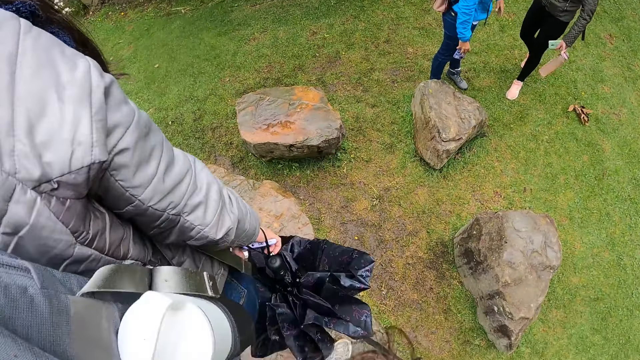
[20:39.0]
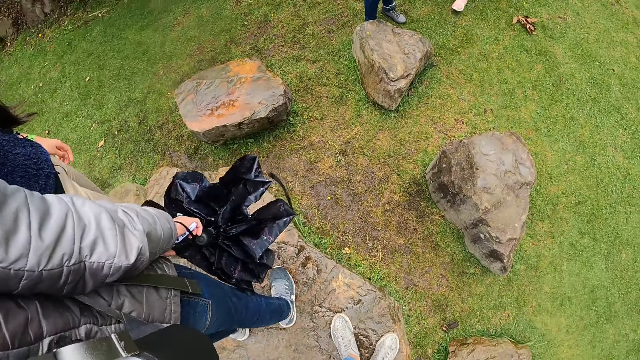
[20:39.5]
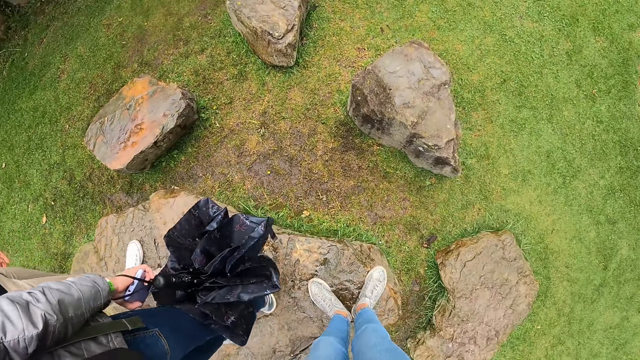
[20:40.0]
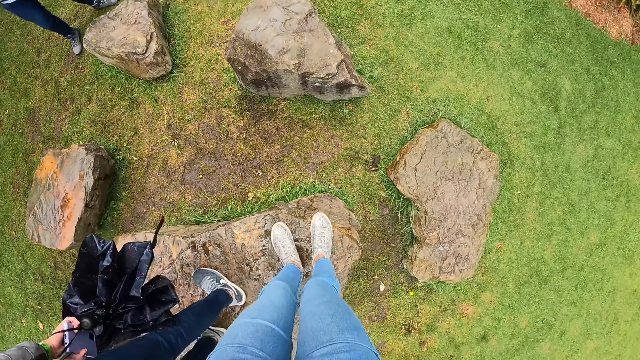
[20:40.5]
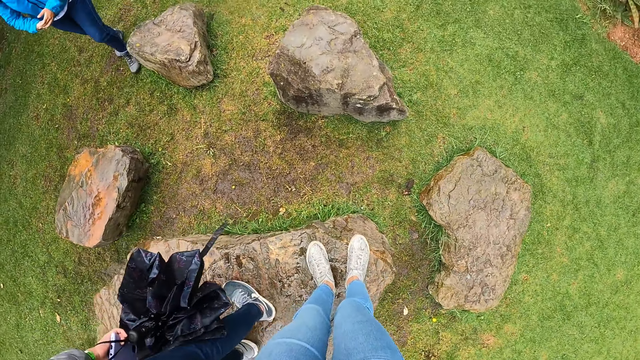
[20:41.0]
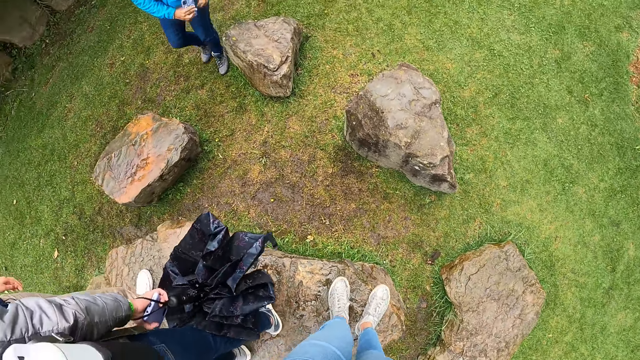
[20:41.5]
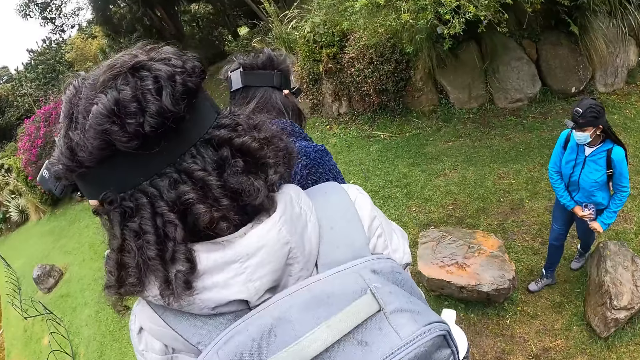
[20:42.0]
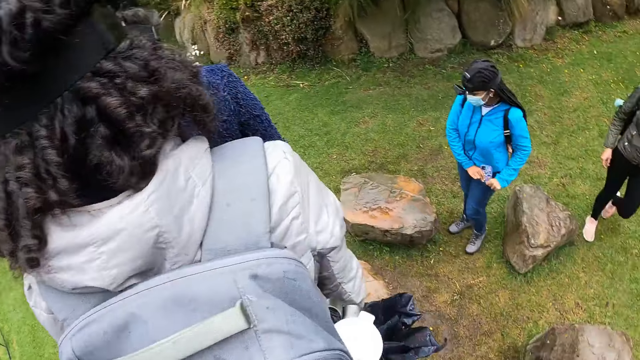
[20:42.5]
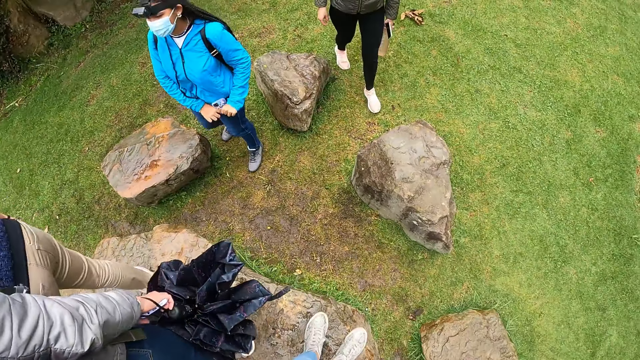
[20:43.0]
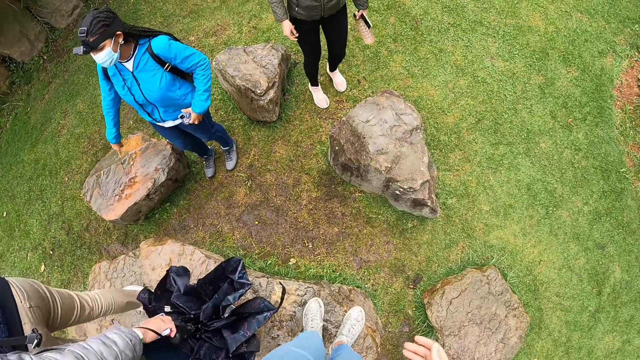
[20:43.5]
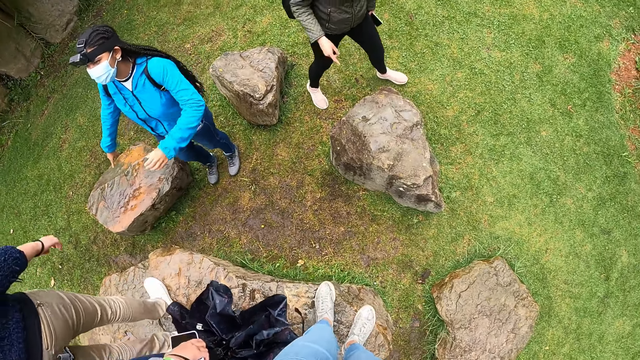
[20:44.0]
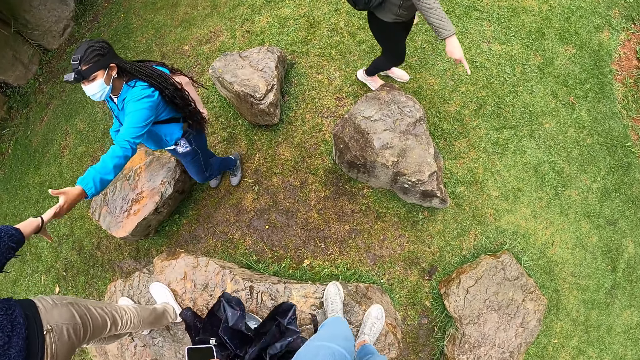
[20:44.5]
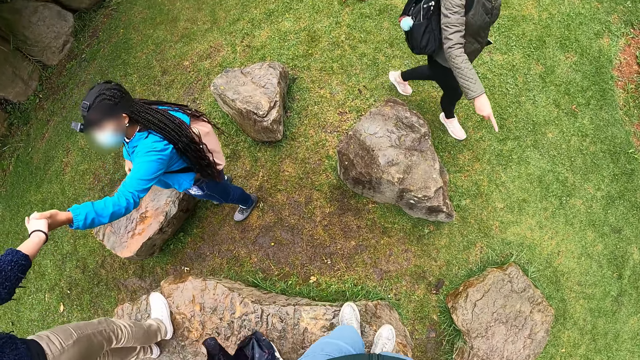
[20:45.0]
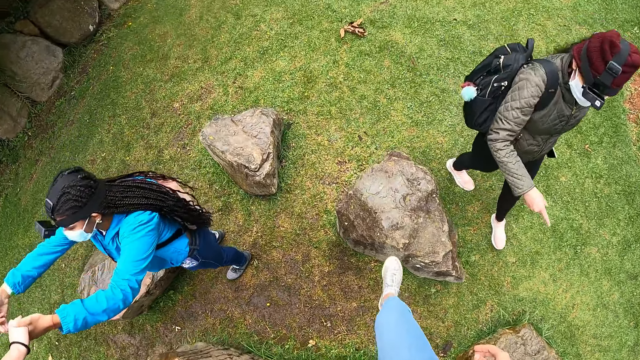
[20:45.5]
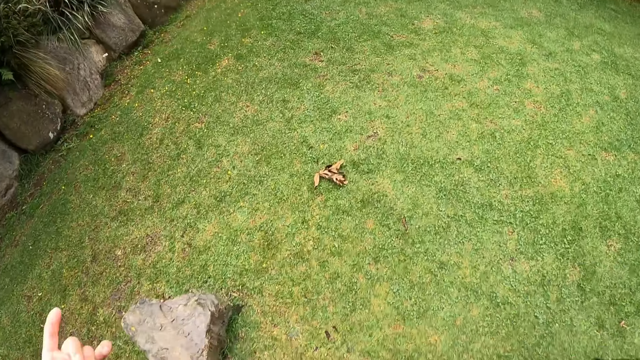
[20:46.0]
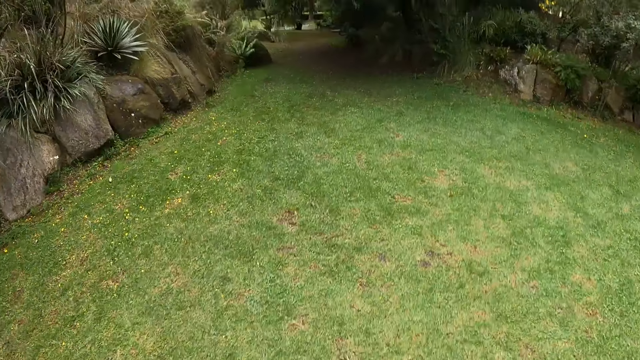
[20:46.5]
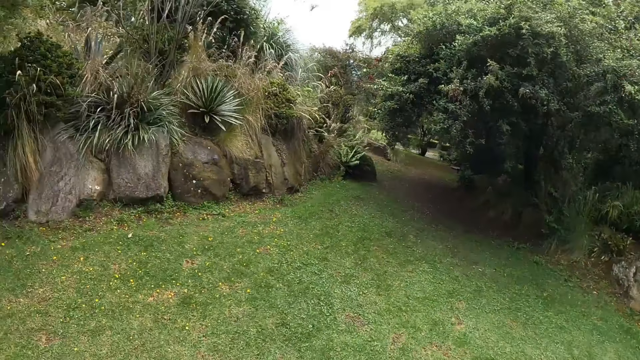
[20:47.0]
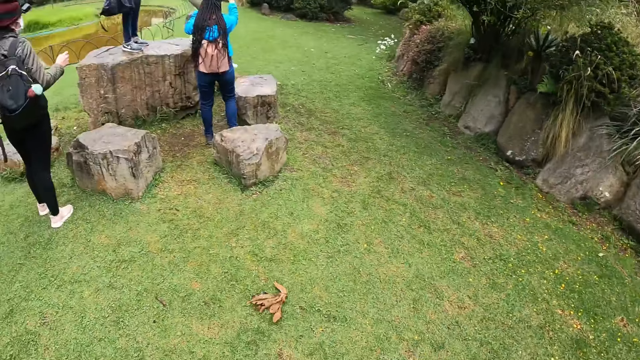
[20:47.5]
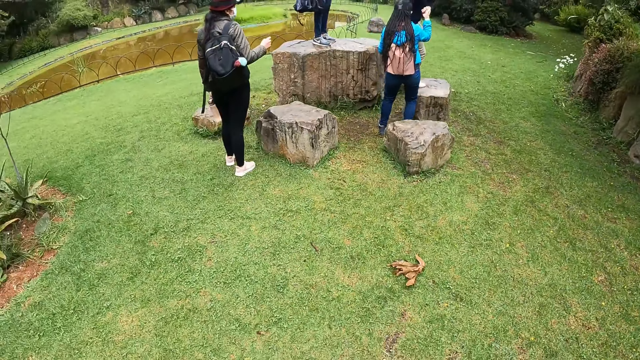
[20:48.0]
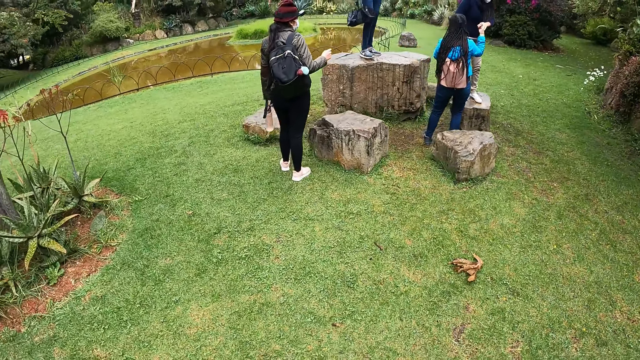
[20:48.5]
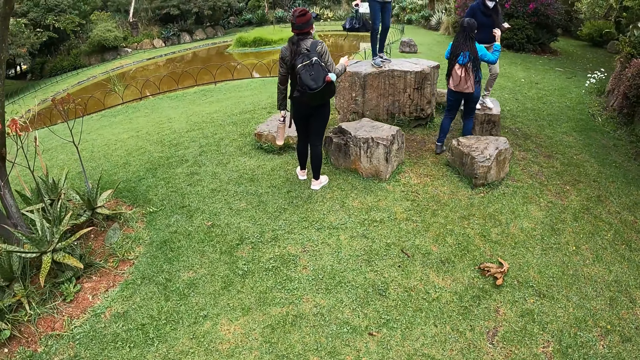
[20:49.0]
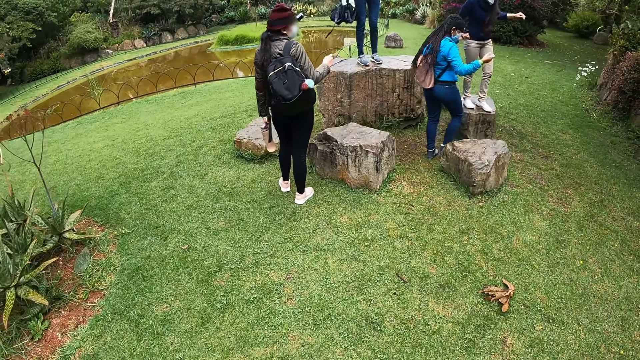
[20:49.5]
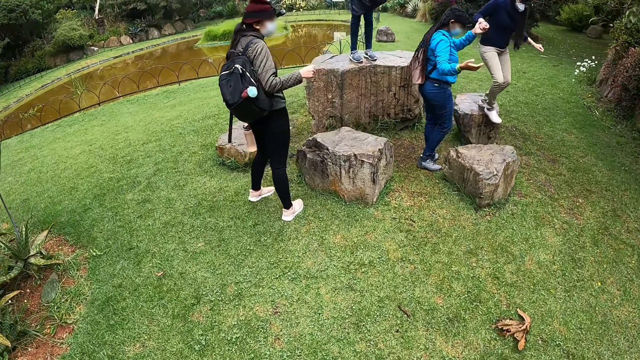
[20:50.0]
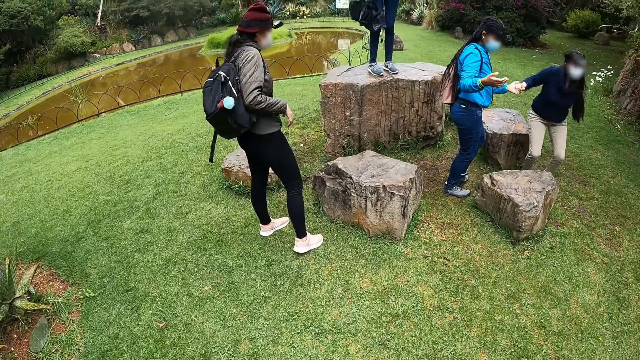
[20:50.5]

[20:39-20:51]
The camera wearer moves their hand. They look around the compound. A woman puts the phone in her left pocket with her right hand. The woman puts the phone in her left pocket with her left hand. The woman stretches her left hand at another woman. The camera wearer moves their hand. The other woman stretches her right hand at the first woman. The first woman holds the other woman's left hand. The other woman stretches her left hand at the first woman. The first woman stretches her right hand at the other woman. The camera wearer steps on a stone. They jump down from the rock. They step on the grass. The first woman holds both of the other woman's hands with her hands. The other woman jumps down the rock. The first woman removes her right hand from the other woman's left hand. The camera wearer looks at the people. The other woman jumps down the rock.

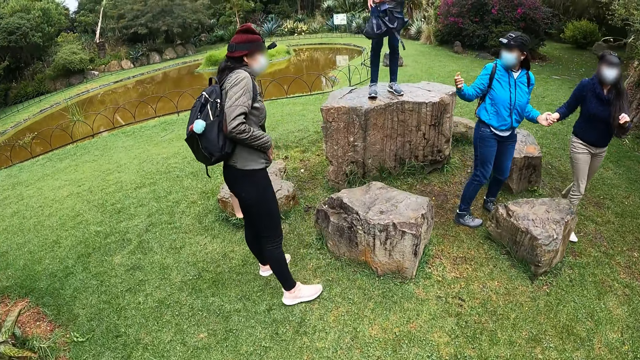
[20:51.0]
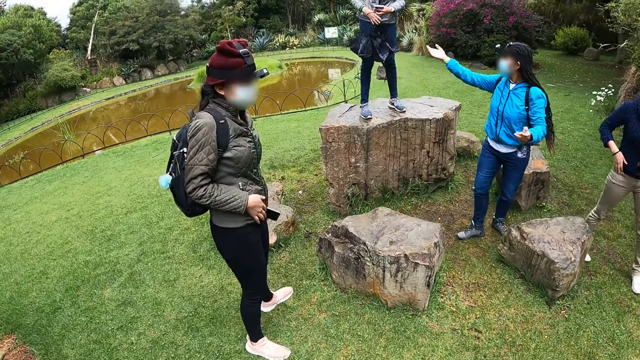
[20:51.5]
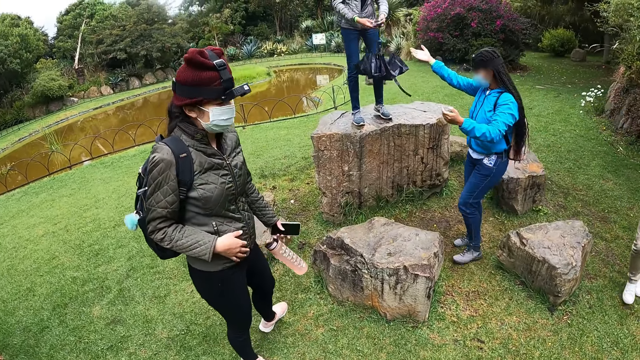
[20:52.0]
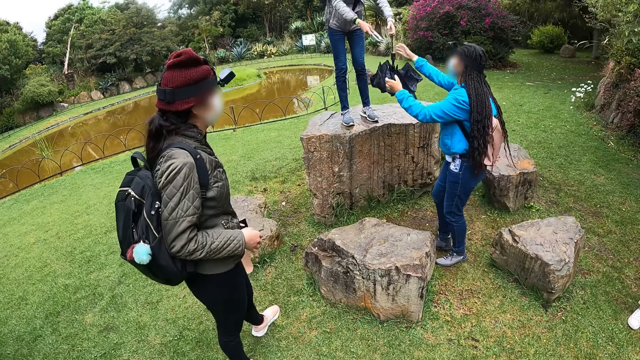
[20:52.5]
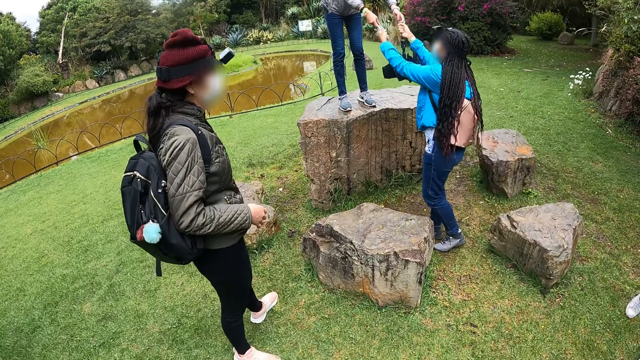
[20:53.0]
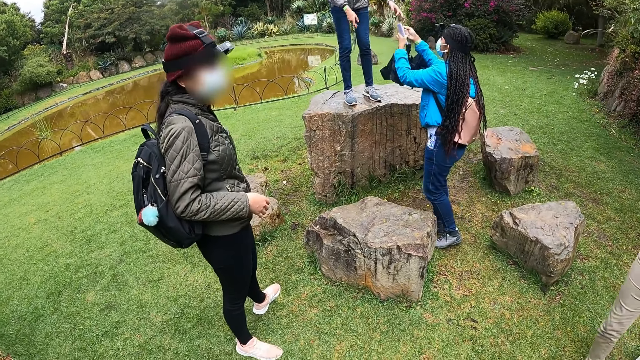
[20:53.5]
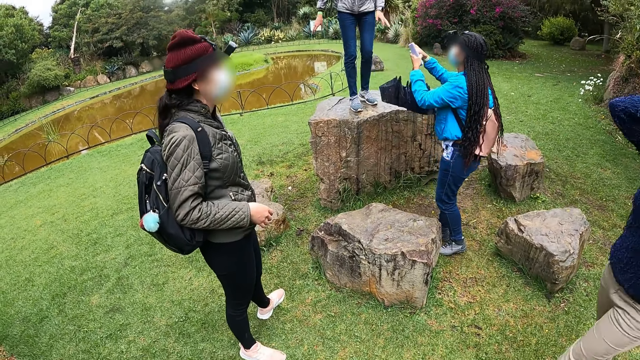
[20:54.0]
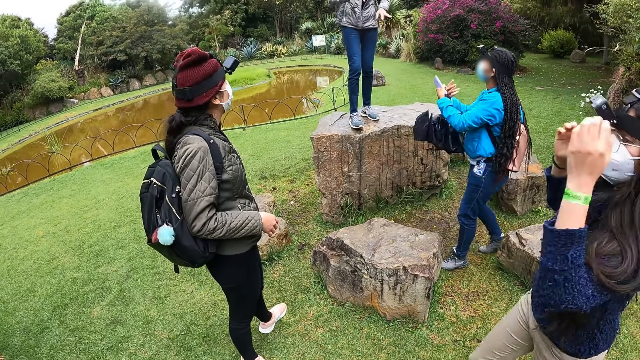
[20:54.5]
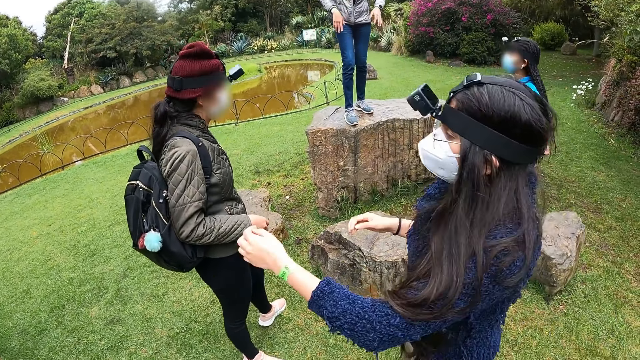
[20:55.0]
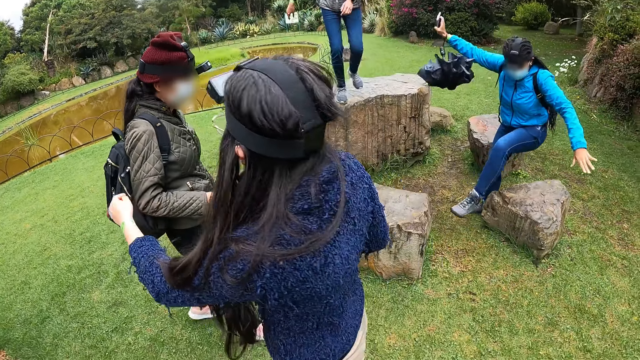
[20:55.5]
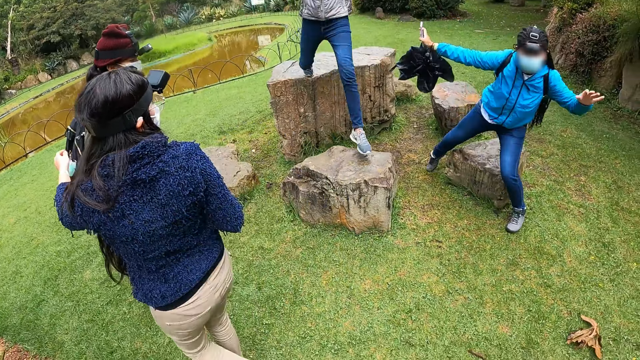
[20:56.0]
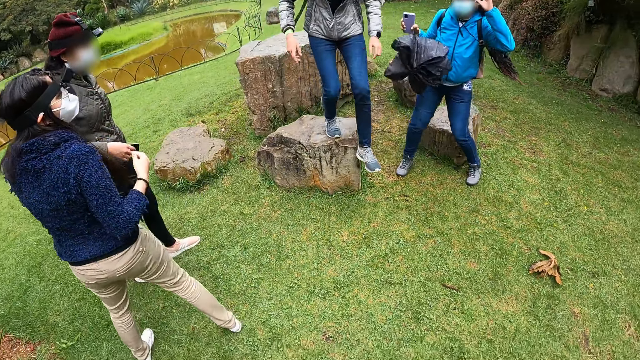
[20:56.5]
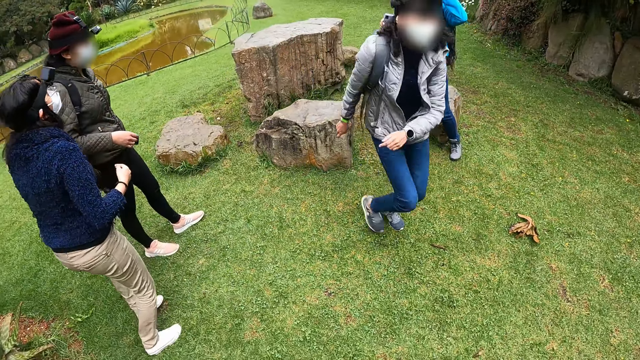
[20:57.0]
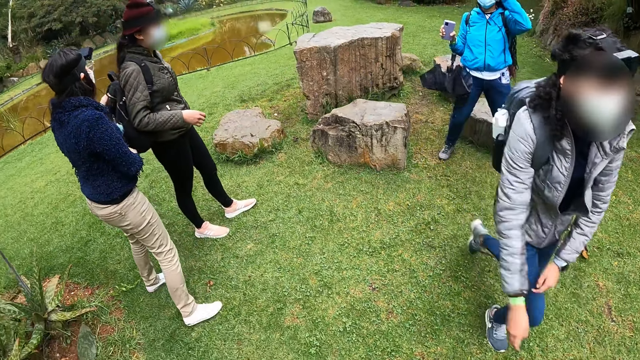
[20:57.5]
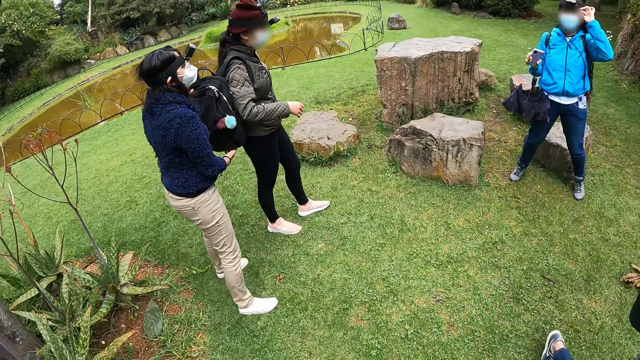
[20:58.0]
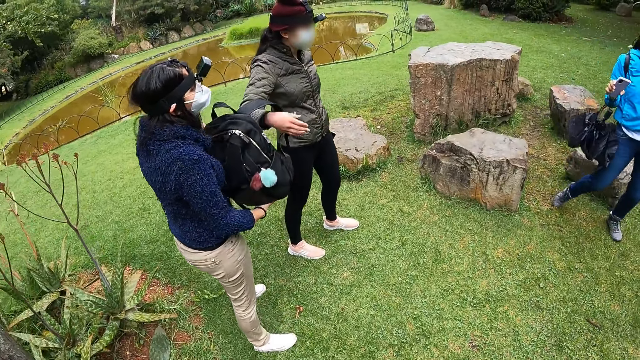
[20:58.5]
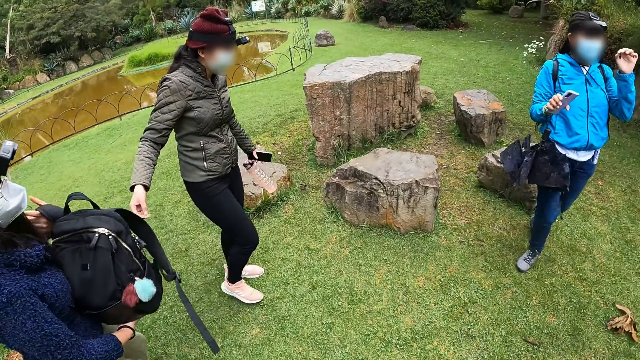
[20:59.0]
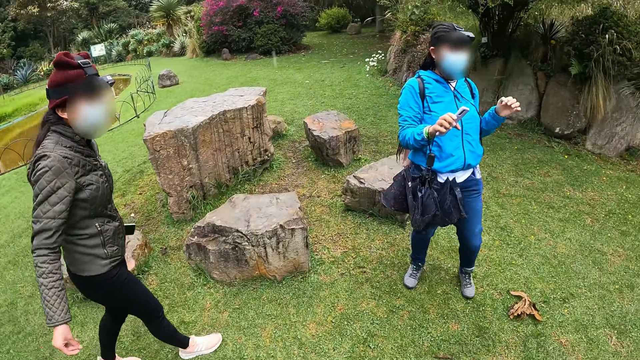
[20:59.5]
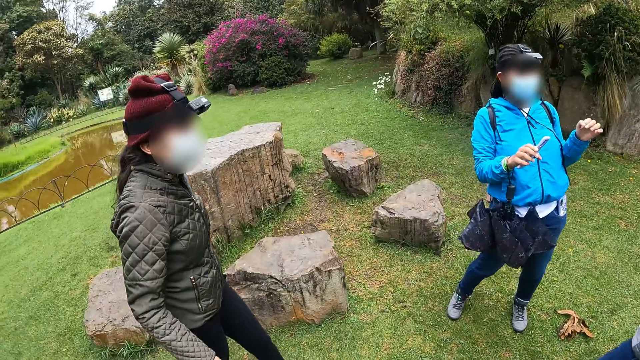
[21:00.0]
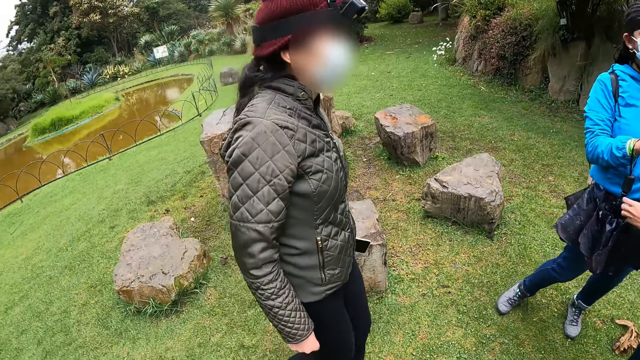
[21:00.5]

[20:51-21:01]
A woman removes her left hand from another woman's right hand. The first woman stretches her right hand at a third woman, and stretches both hands at the third woman. The third woman removes her left hand from the phone in both hands, stretches the phone in her right hand at the first woman, and stretches an umbrella in her right hand at the first woman. The first woman receives the phone from the third woman with her left hand, and receives the umbrella from the third woman with her right hand. The third woman jumps down the rock.
